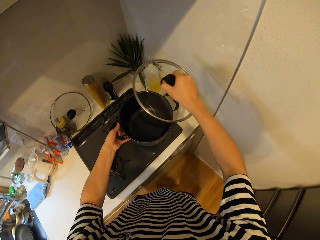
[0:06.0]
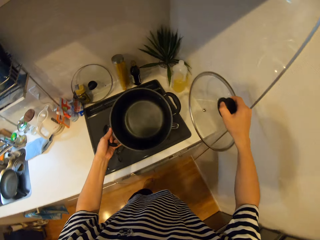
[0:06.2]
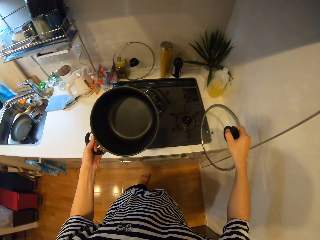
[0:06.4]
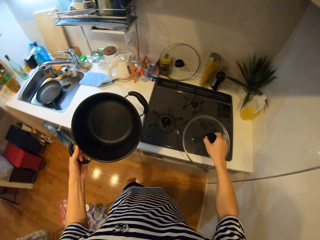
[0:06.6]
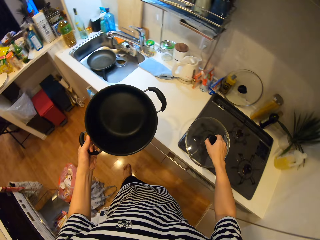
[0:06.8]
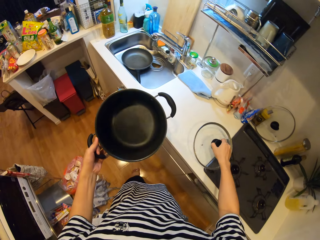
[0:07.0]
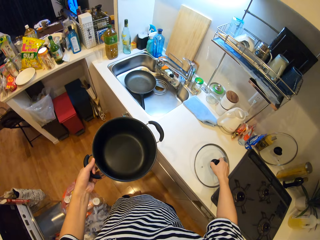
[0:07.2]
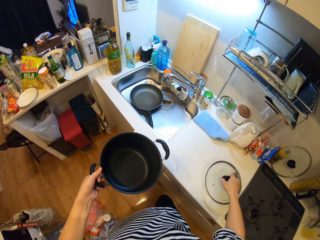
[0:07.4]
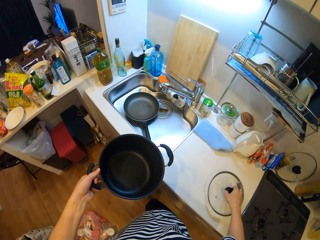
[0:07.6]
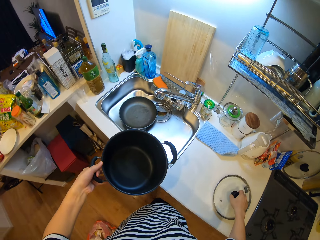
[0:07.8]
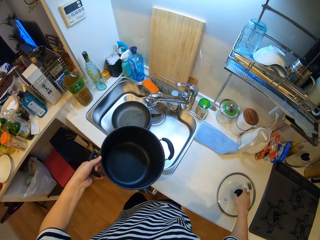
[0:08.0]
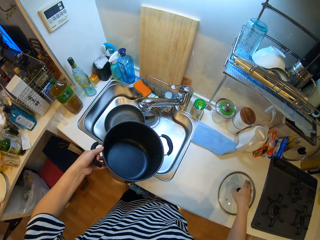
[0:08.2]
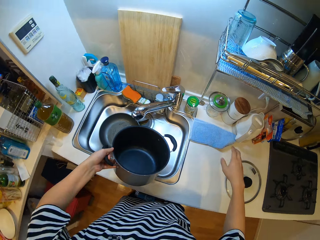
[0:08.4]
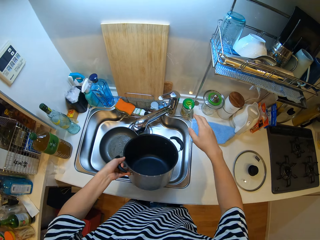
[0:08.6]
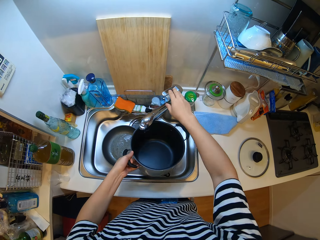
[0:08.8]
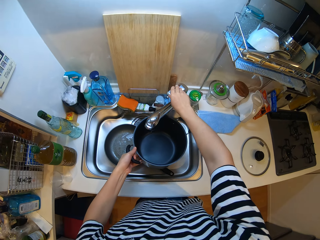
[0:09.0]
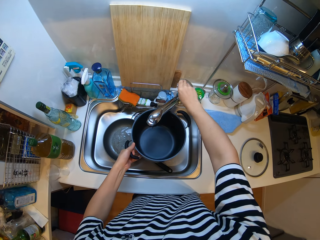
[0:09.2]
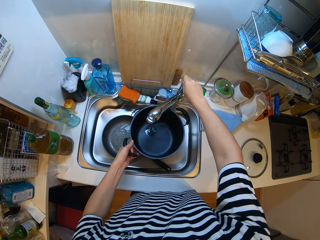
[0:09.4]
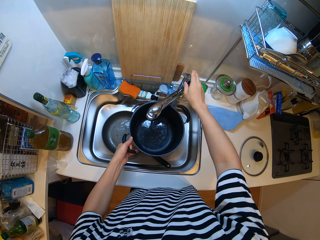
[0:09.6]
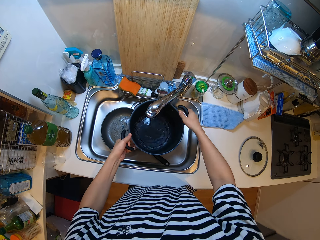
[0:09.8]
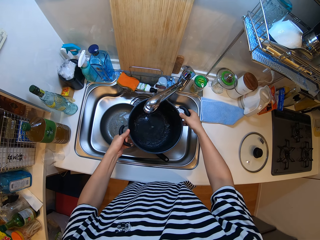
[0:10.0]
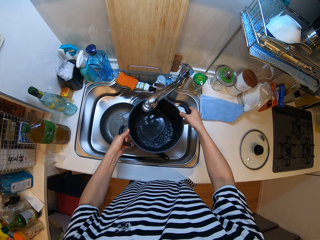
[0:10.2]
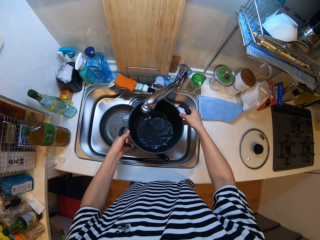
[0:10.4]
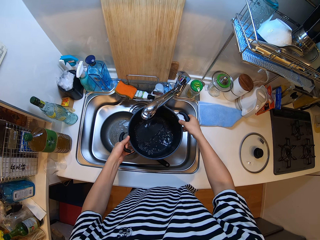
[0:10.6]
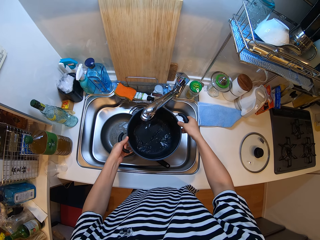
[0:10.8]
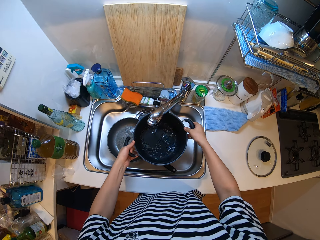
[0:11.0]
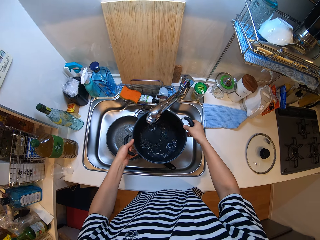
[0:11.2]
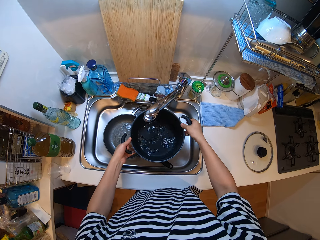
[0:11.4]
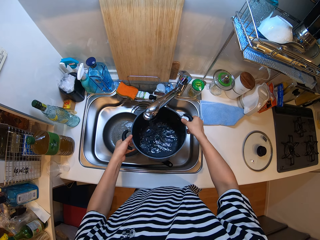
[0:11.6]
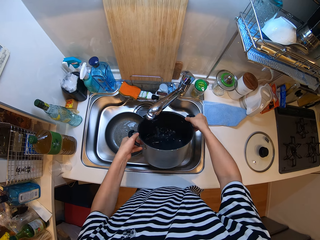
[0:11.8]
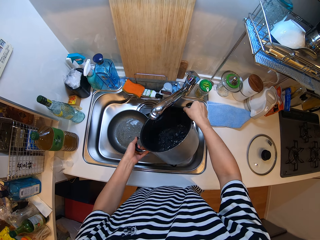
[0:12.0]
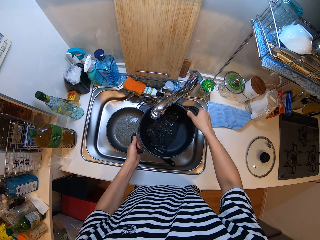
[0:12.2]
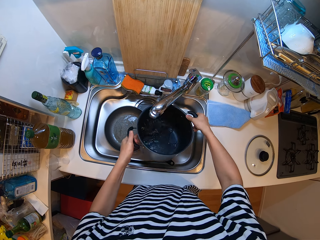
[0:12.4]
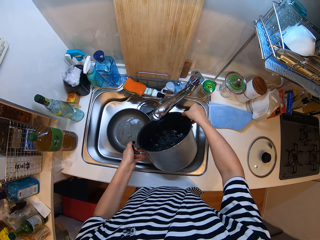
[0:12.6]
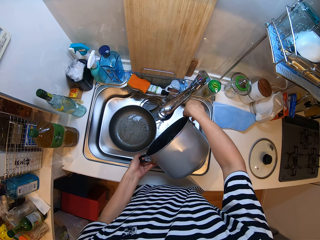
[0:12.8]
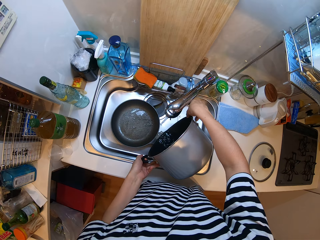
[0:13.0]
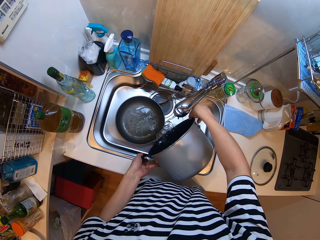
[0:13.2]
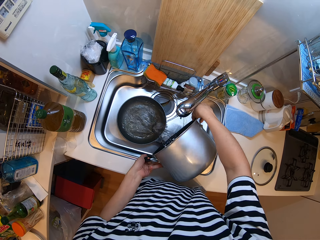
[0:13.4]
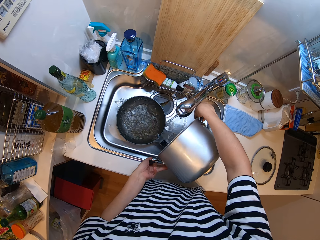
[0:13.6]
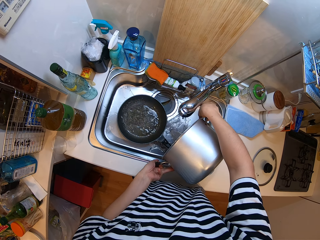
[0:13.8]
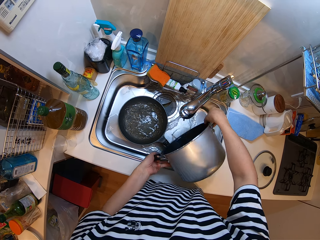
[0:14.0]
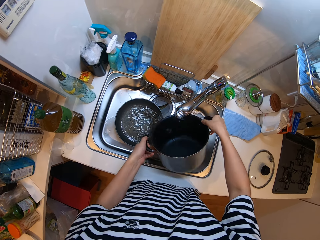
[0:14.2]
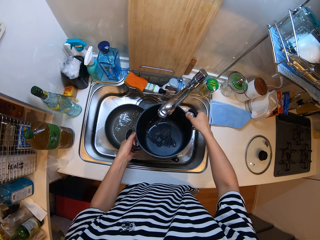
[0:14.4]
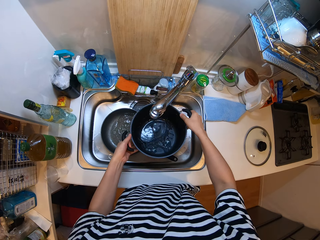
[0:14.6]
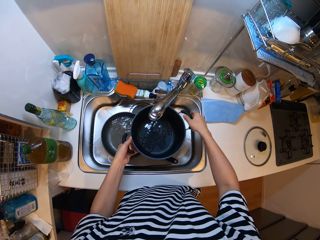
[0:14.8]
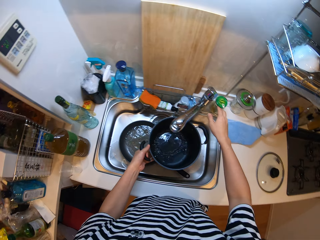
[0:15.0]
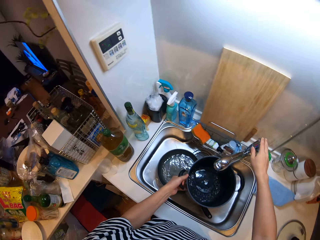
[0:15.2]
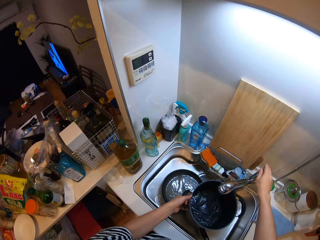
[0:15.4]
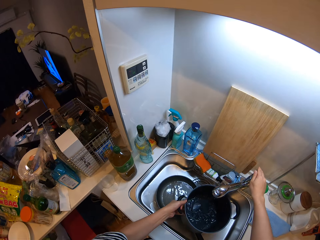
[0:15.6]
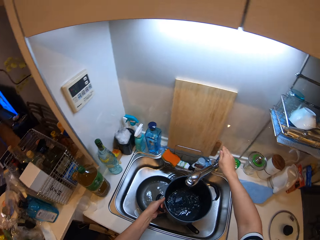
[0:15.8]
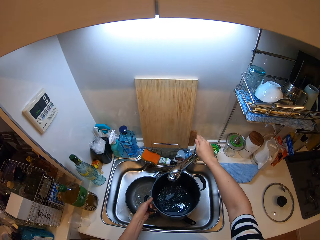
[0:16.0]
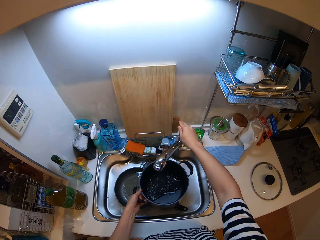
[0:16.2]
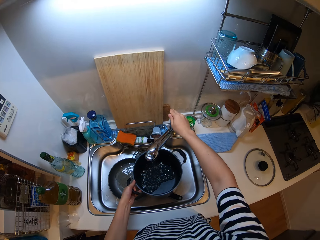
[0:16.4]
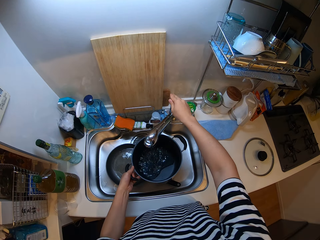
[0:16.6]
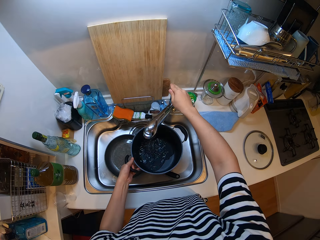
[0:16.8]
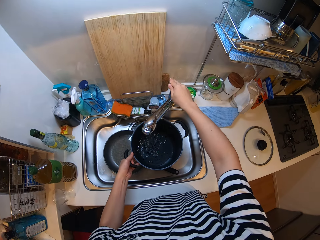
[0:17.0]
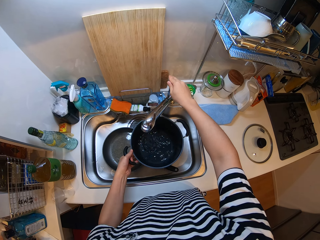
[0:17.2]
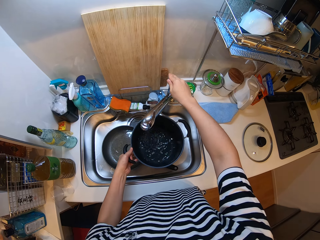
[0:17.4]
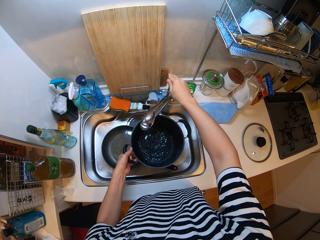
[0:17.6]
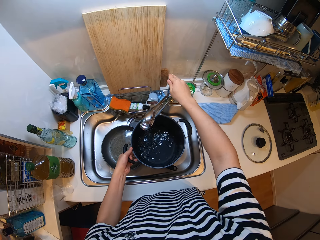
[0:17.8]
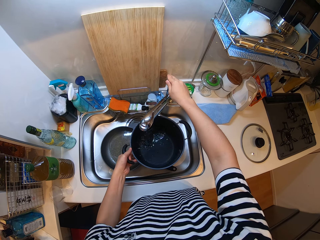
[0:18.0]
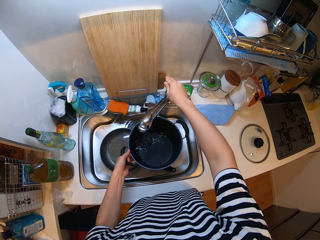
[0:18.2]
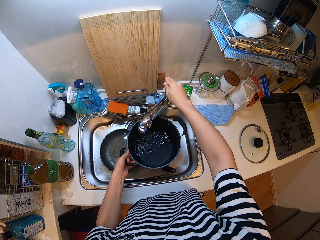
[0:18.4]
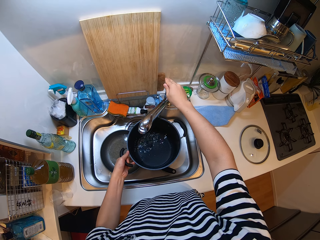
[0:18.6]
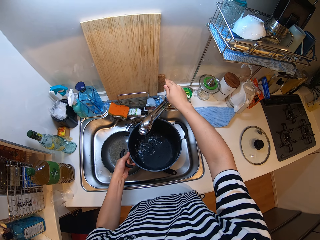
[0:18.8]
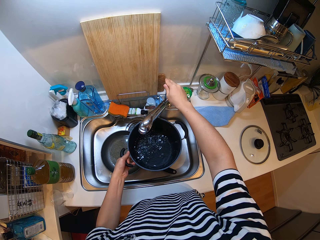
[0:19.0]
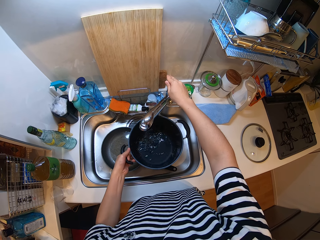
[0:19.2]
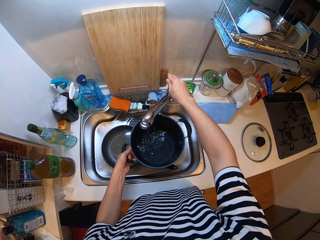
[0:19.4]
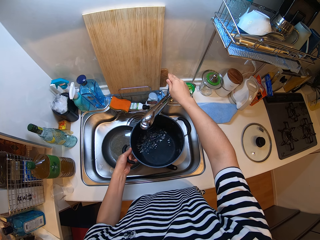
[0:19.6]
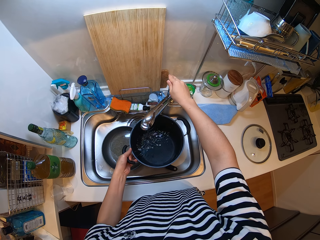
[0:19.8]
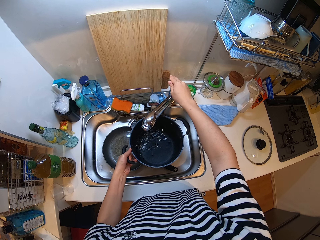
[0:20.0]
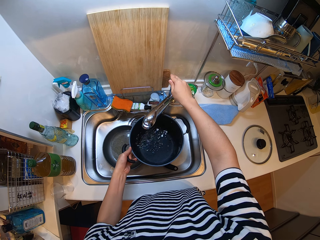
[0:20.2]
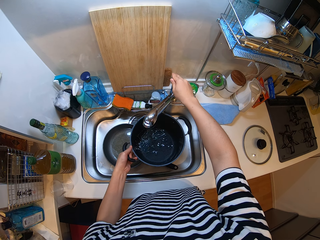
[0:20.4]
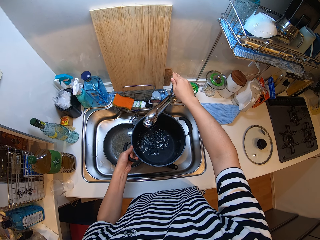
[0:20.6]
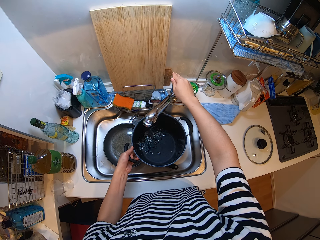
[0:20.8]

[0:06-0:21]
The camera wearer removes the lid from the pot on the cooker. They walk to the sink and pick up the pot from the cooker. They place the lid on the counter. They turn on the tap. They run the water in the cooking pot. They hold the pot in the sink under the tap. They swirl the water in the pot and pour the water in the sink. They rinse the pot. They run the water in the cooking pot. They hold the tap handle.

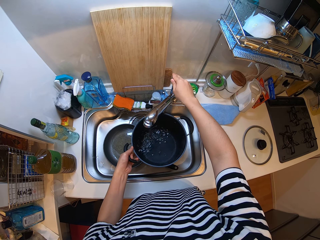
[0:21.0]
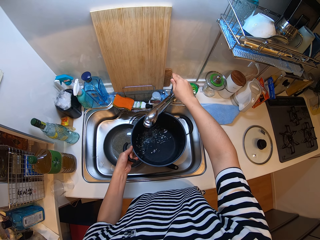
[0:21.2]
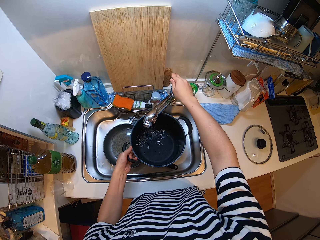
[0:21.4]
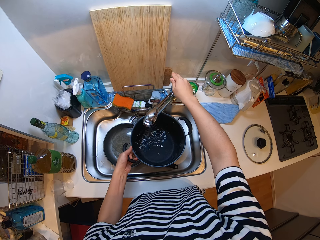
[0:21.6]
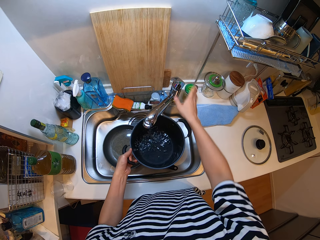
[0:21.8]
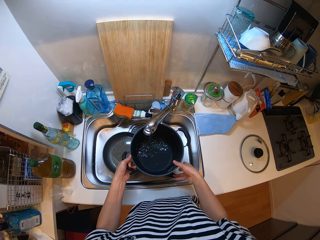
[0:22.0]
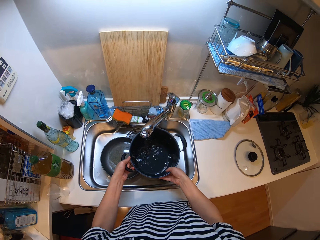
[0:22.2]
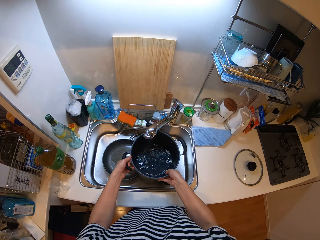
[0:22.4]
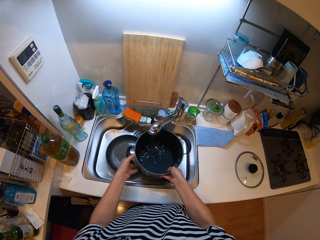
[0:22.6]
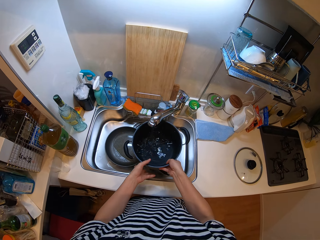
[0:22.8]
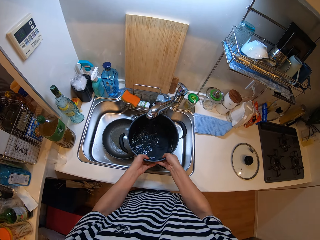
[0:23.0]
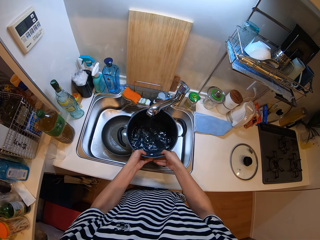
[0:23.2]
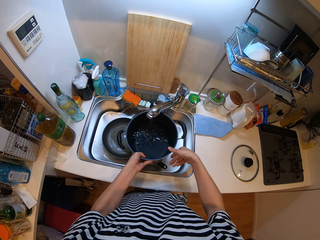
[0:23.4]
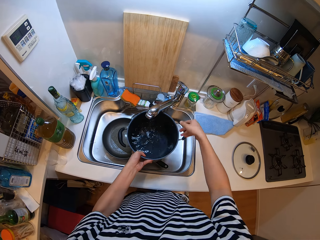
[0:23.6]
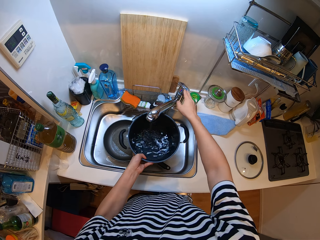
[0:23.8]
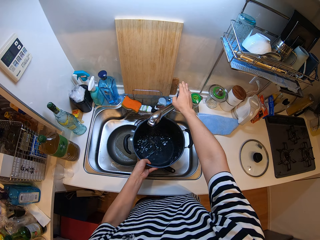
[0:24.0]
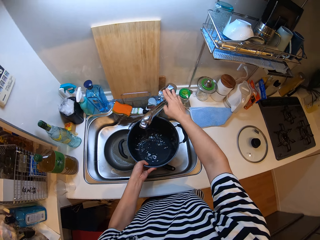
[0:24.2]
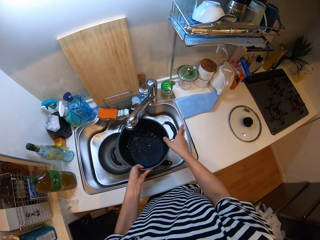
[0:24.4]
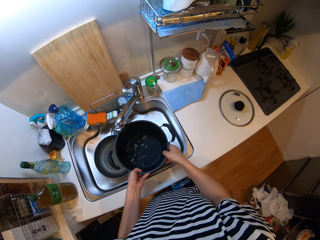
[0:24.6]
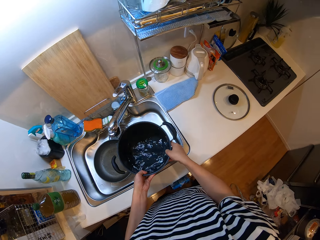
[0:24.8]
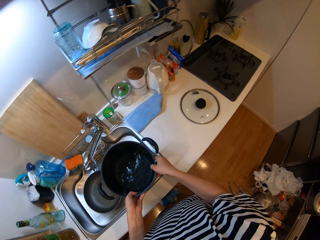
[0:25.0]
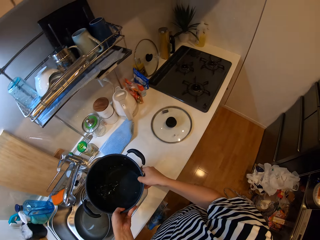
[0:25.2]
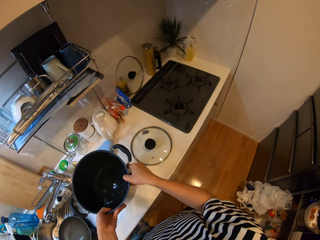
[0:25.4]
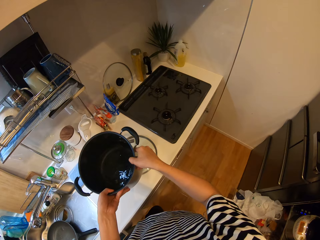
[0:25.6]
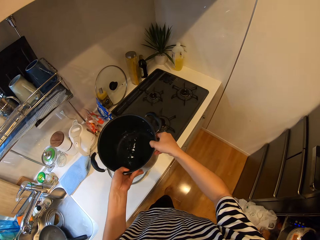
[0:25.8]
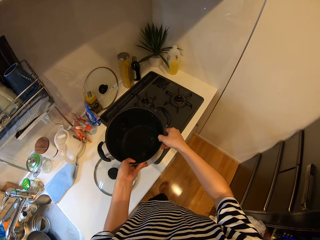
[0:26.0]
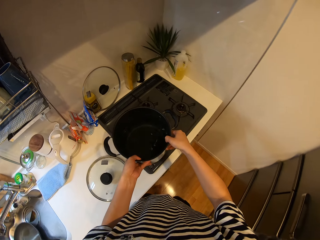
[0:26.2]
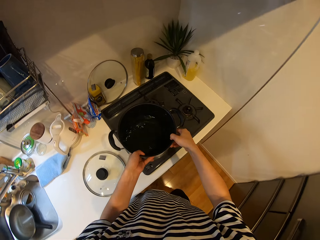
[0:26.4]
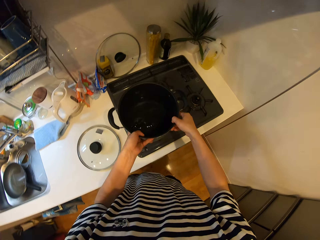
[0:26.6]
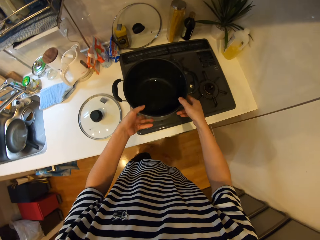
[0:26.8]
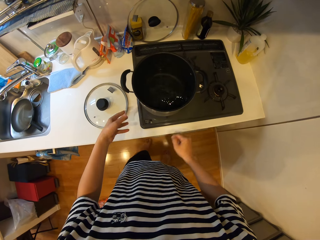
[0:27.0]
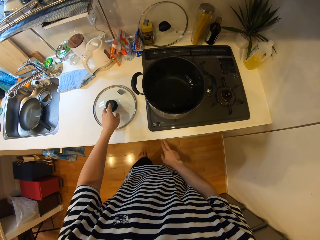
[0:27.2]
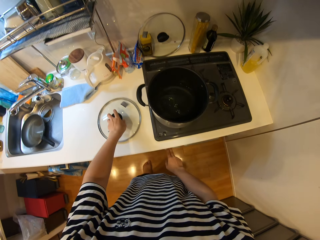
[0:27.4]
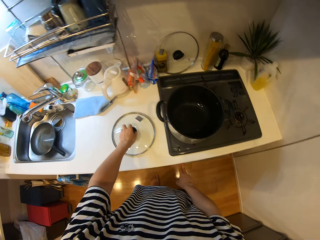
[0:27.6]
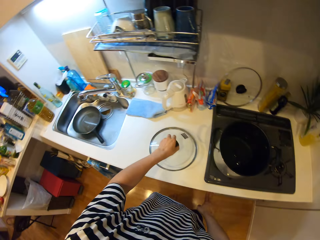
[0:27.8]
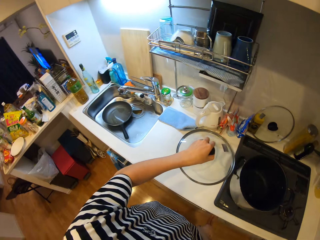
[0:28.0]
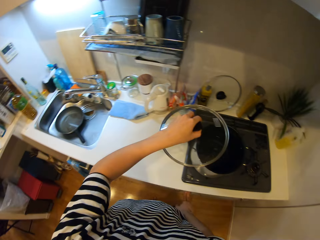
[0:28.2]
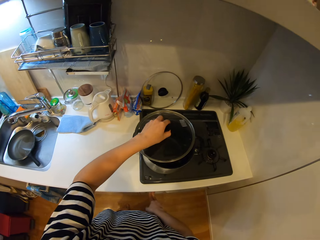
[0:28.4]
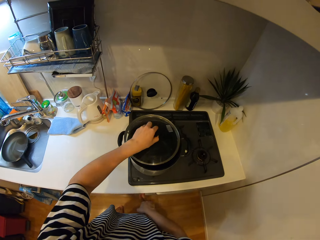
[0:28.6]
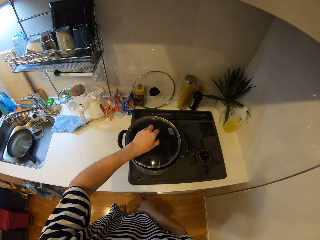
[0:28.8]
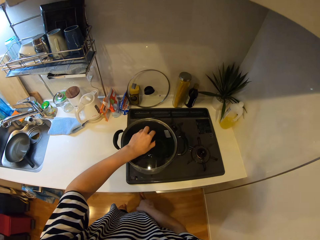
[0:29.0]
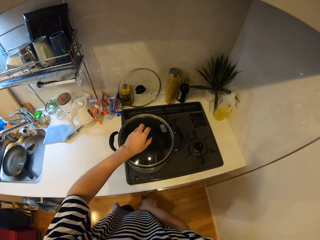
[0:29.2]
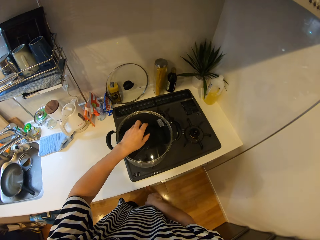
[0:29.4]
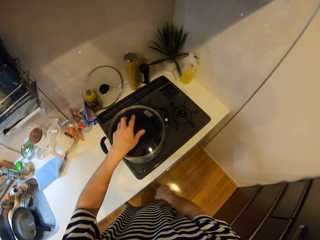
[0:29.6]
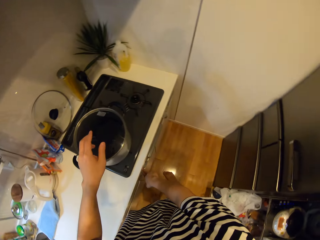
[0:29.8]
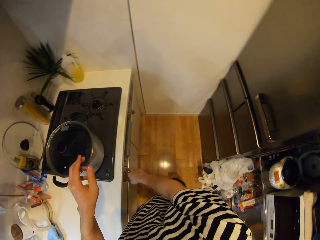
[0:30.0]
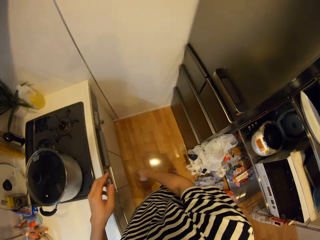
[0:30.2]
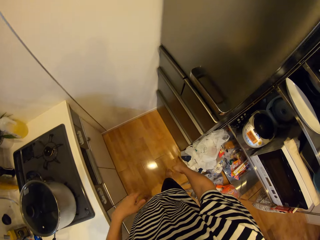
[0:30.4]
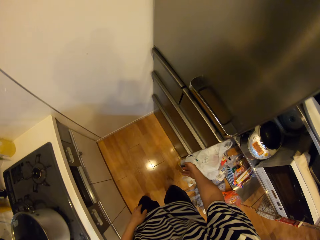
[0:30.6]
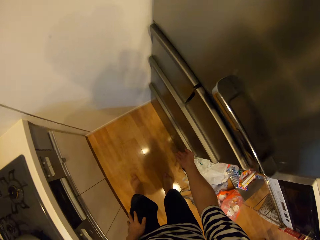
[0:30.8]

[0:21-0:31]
The camera wearer collects water inside the pot from the tap. They hold the pot with both hands. They turn off the tap. They place the pot on the cooker. They press a knob on the cooker. They turn the cooker on. They pick the lid from the counter. They cover the pot with the lid.
